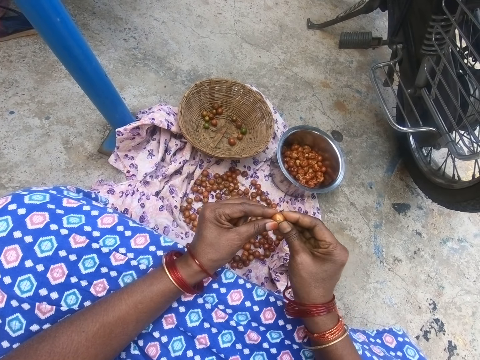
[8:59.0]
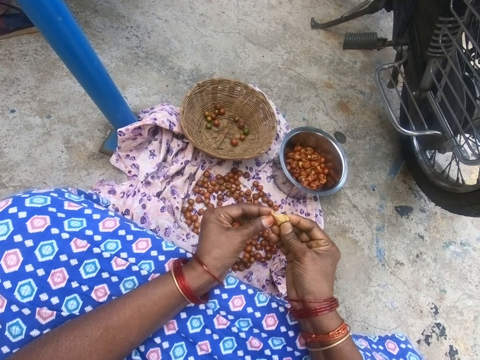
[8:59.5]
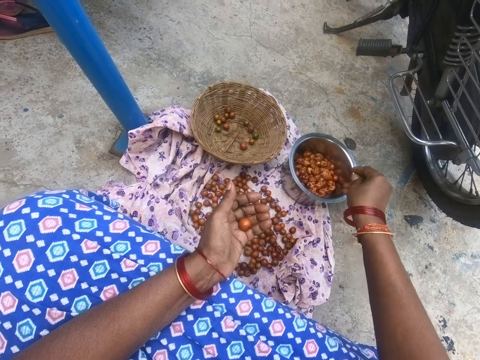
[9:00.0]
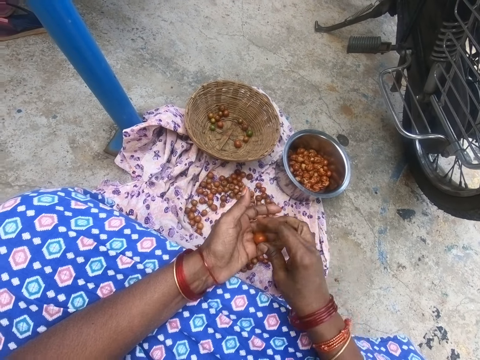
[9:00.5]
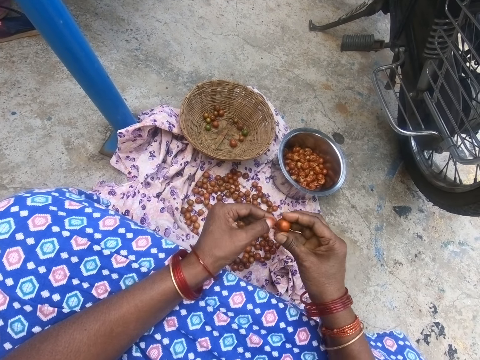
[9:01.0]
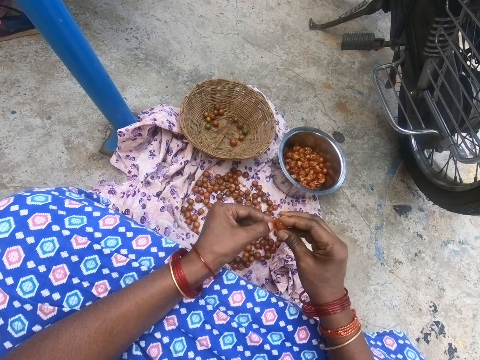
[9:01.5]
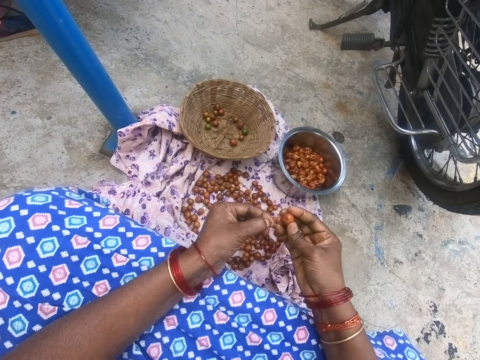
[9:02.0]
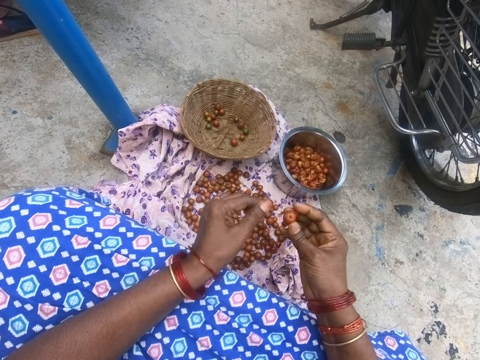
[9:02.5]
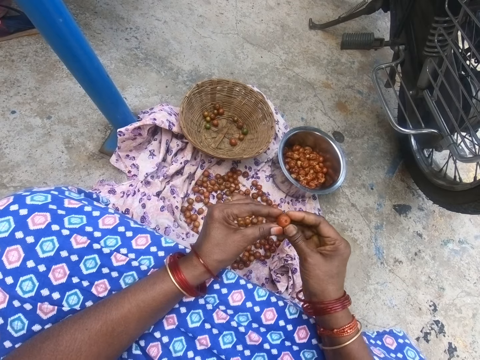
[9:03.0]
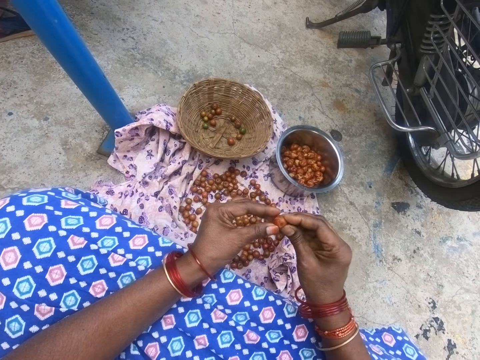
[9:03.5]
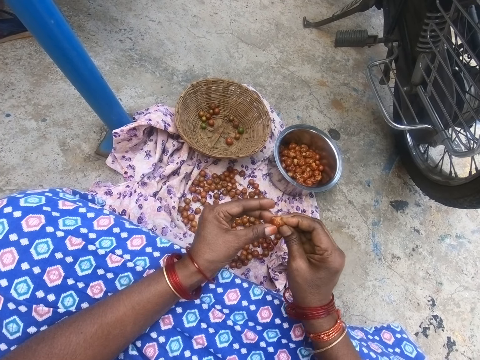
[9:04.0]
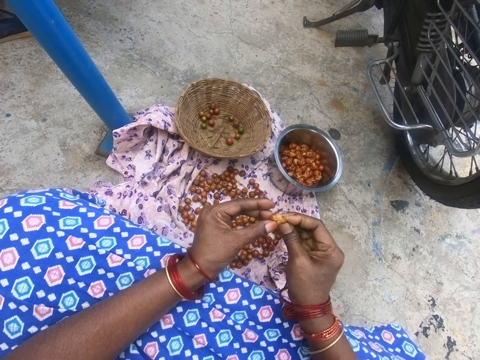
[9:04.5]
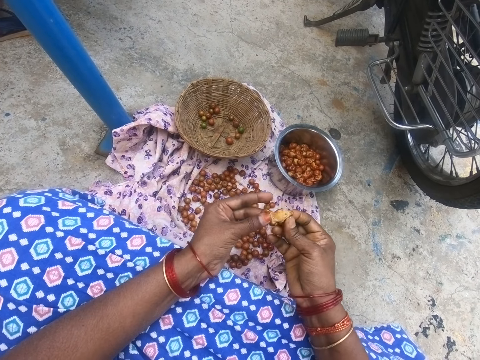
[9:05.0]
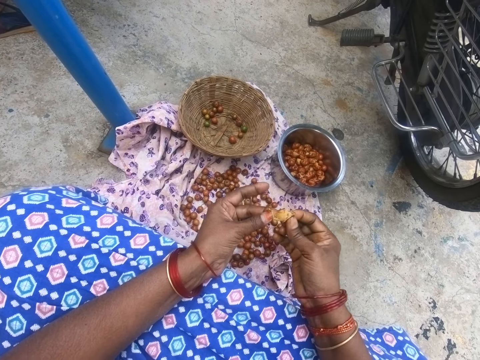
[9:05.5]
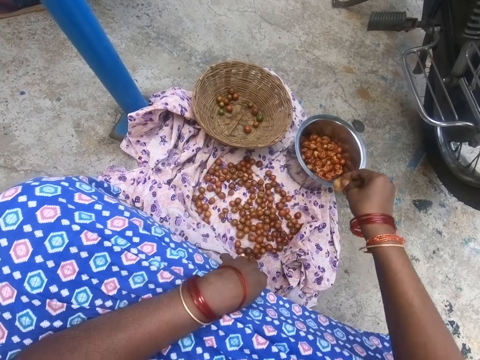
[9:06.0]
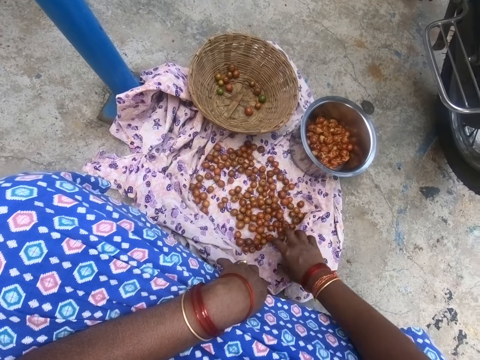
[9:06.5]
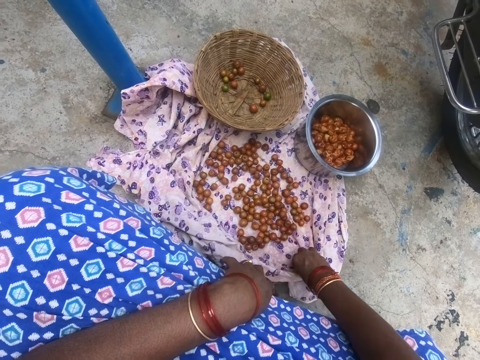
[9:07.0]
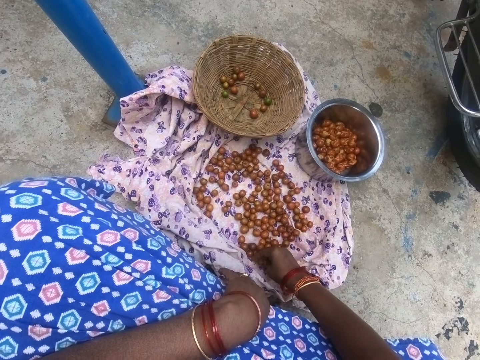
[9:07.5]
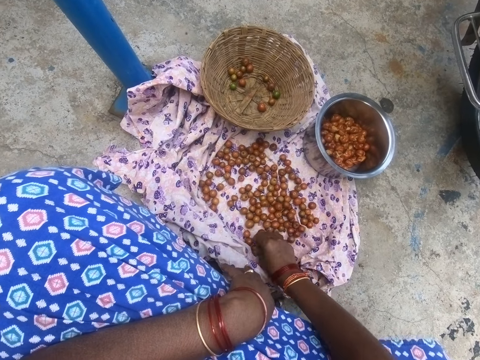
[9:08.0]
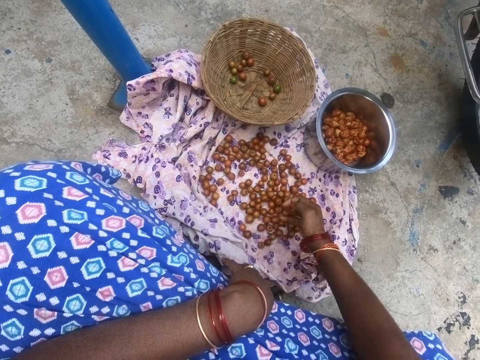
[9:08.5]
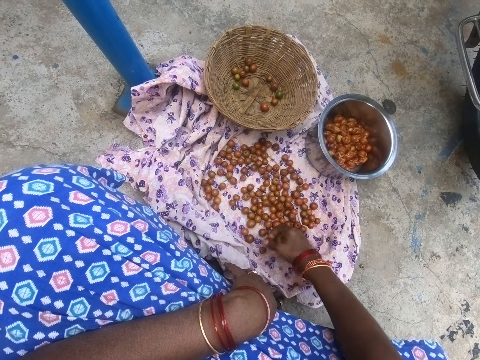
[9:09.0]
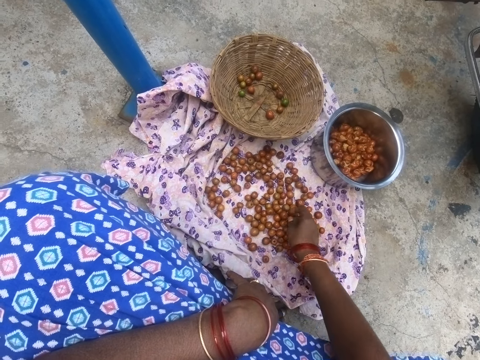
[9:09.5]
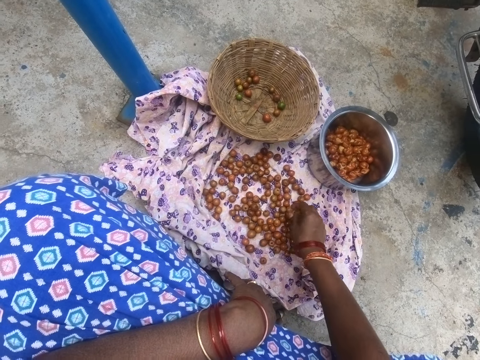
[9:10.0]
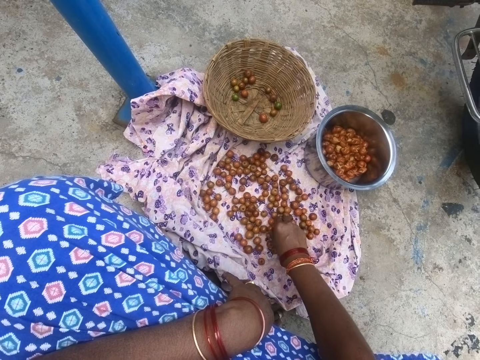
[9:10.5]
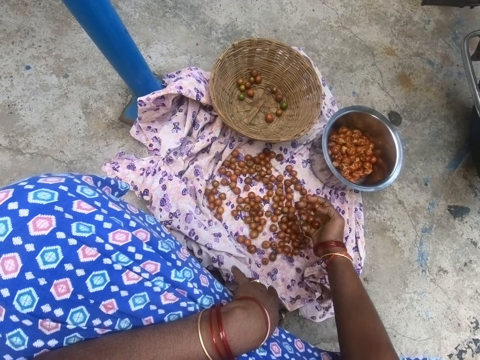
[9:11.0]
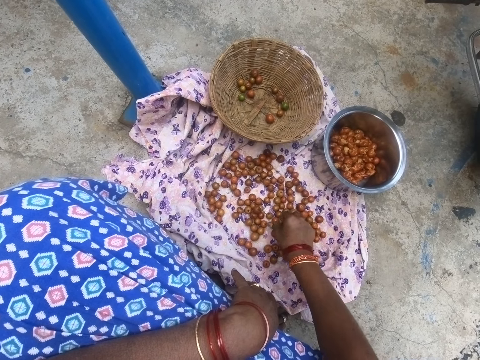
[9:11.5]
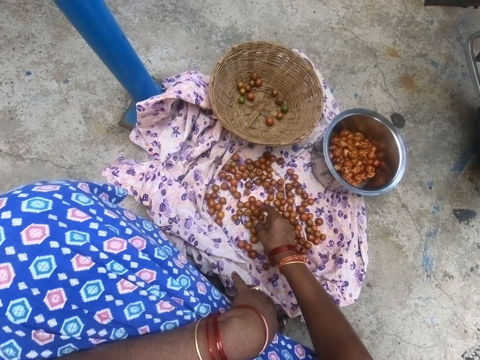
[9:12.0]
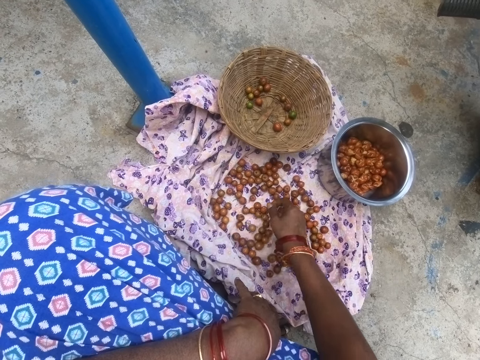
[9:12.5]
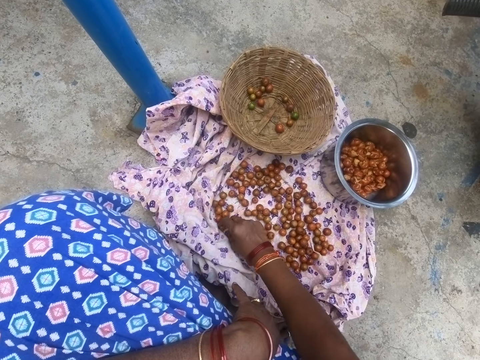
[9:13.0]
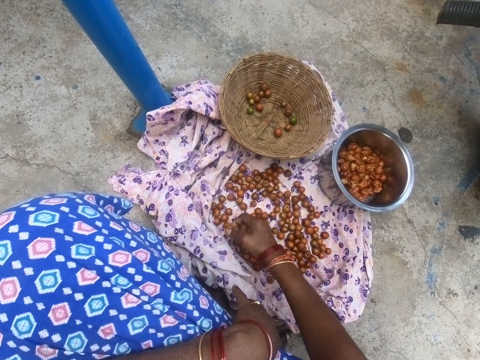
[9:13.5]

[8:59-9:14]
The camera wearer squeezes the fruit and drops the fruit into the pot. She picks a fruit from the right hand. She removes the fruit tip and squeezes the fruit. She drops the fruit into the cooking pot. She selects the fruits. She pulls the cloth closer to her and picks a fruit from the cloth.

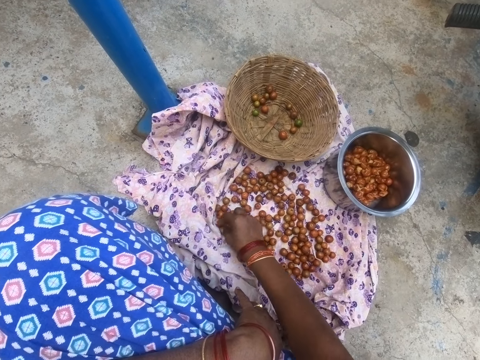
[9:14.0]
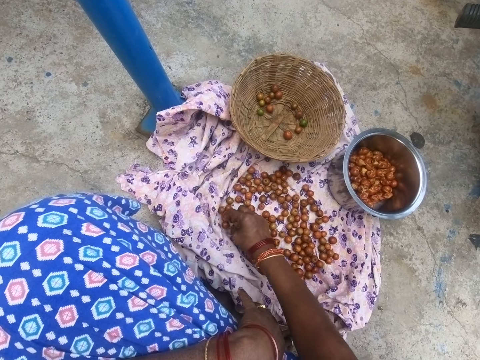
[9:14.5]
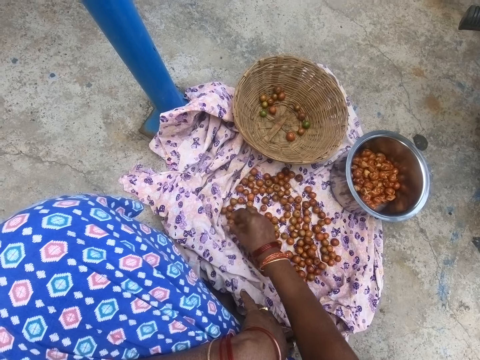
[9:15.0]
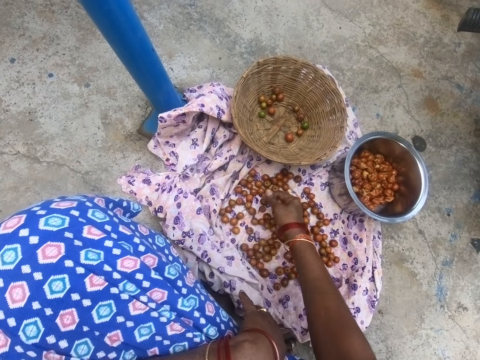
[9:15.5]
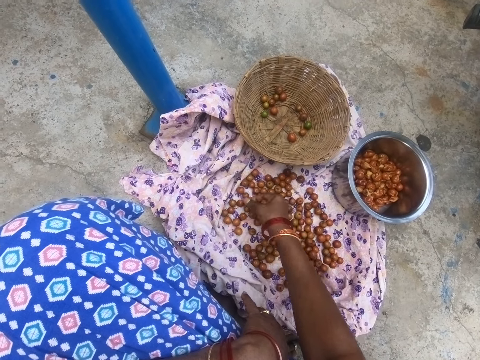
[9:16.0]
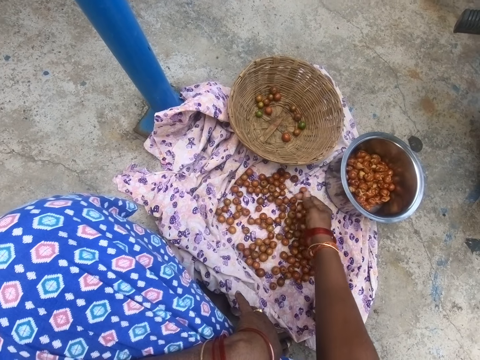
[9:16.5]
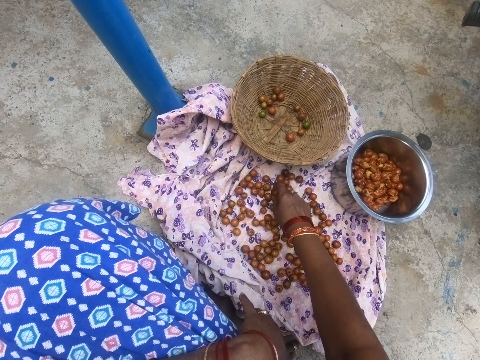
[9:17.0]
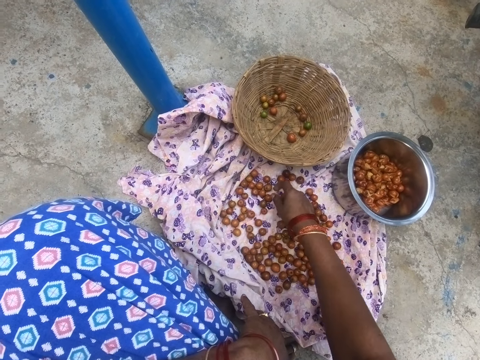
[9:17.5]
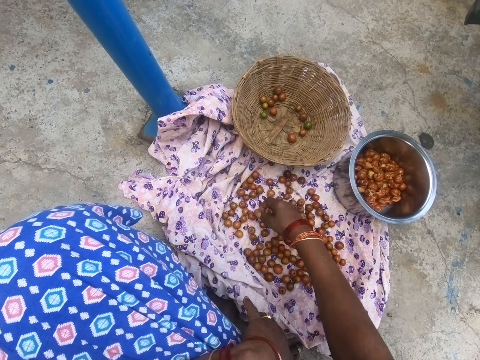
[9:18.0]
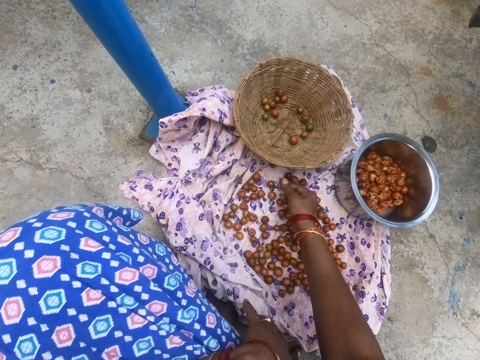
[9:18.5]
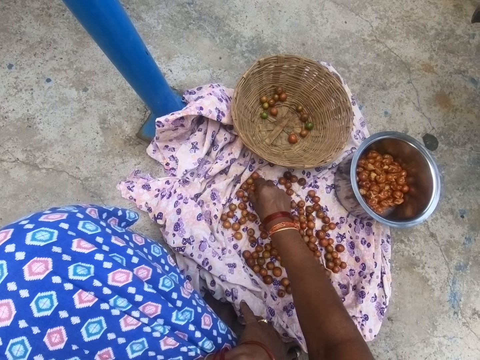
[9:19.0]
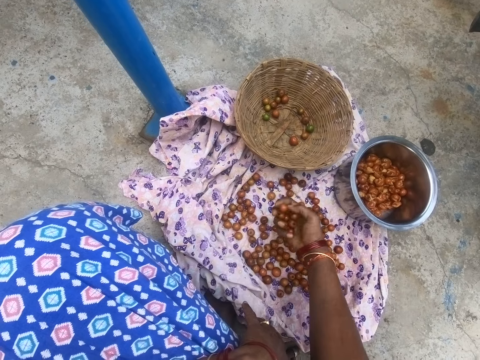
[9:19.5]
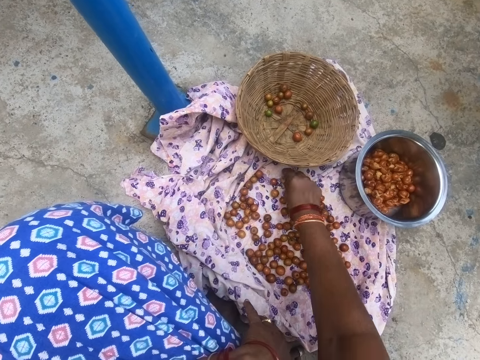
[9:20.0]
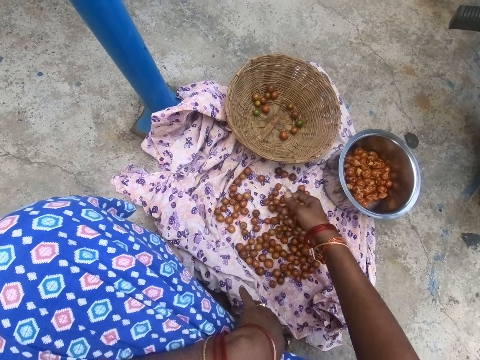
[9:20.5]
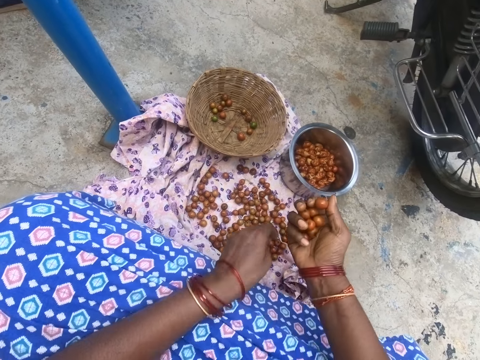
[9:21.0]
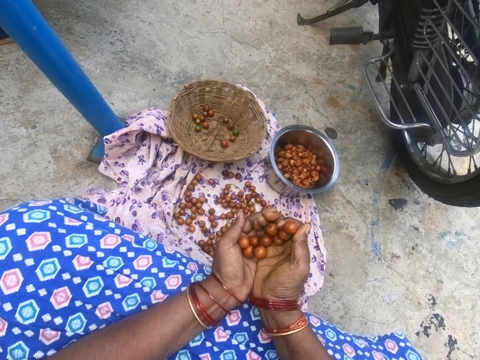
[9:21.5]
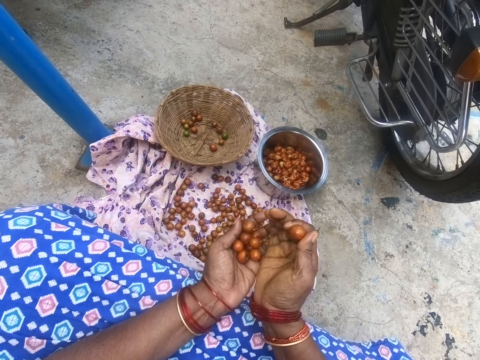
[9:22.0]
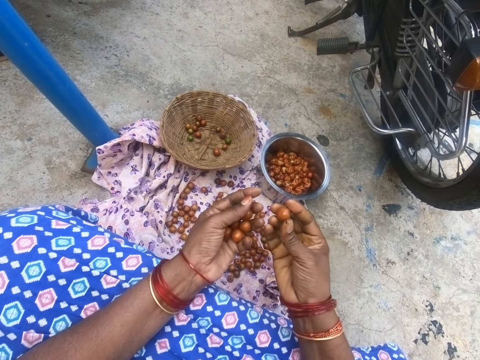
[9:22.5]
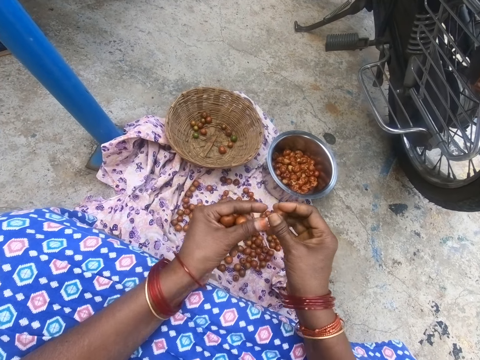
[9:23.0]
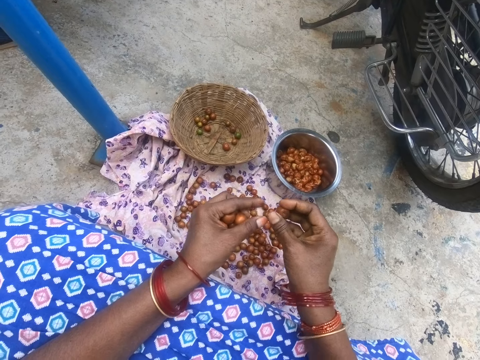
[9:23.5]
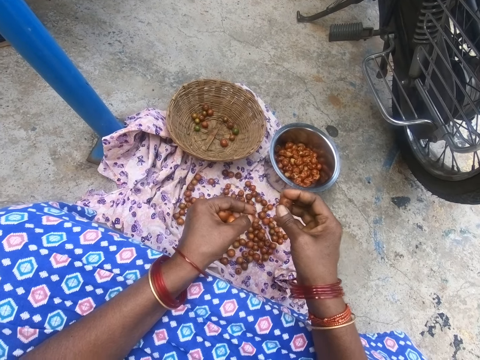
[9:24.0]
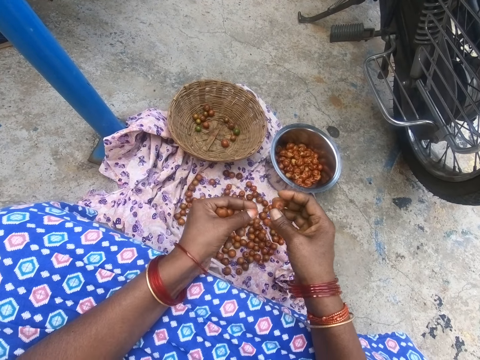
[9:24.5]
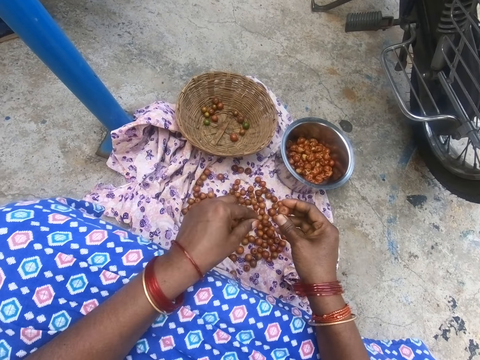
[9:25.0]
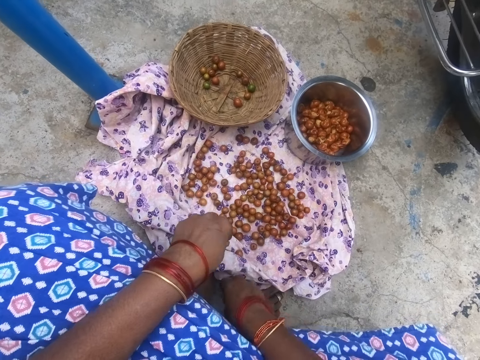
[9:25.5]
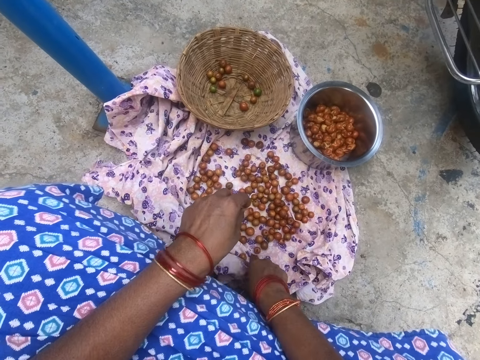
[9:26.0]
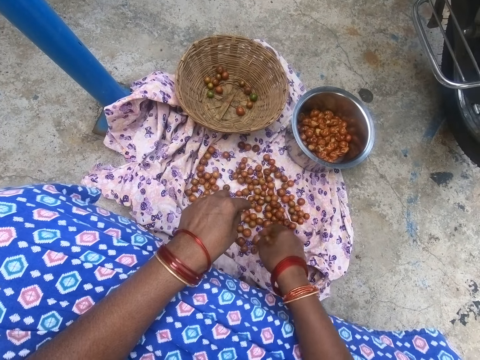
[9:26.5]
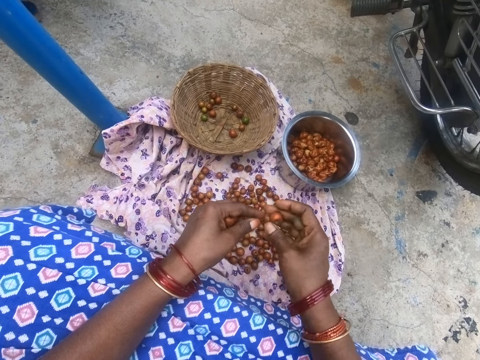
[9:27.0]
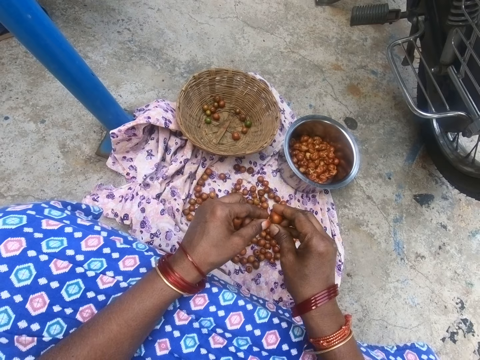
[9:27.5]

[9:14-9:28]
The camera wearer puts a jujube on the other hand, the left hand. They remove part of the jujube on a finger. They drop something. They adjust a cloth and interact with a person. The camera wearer shakes the cloth.
